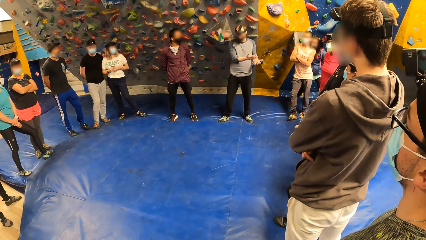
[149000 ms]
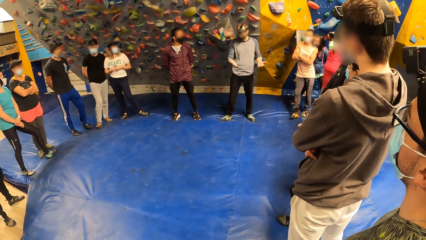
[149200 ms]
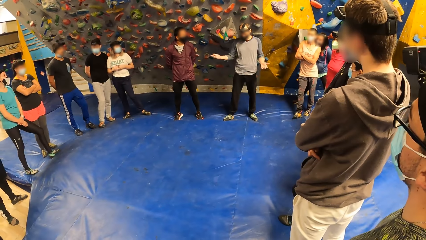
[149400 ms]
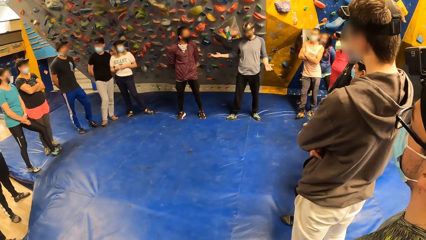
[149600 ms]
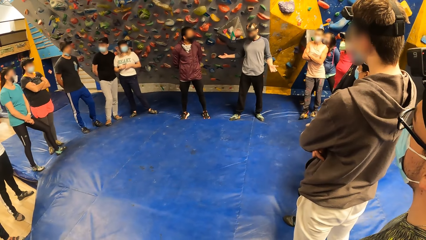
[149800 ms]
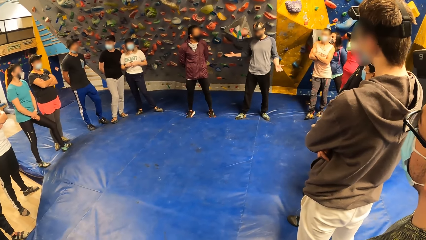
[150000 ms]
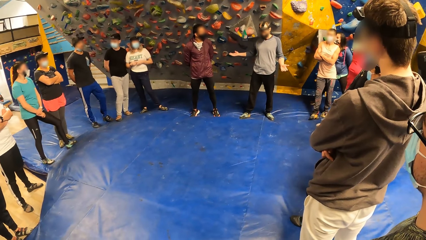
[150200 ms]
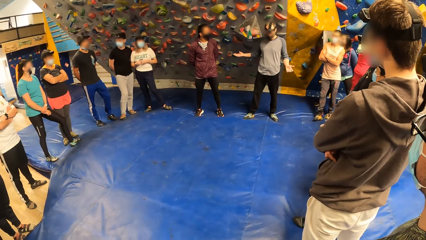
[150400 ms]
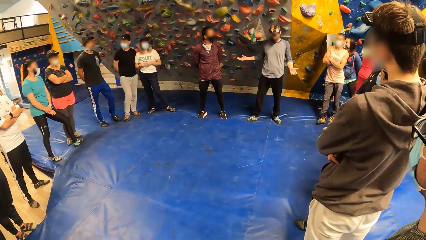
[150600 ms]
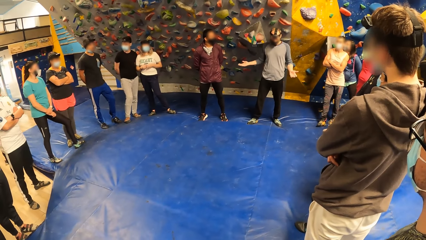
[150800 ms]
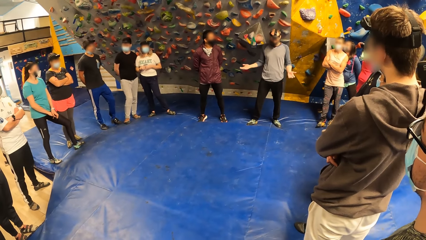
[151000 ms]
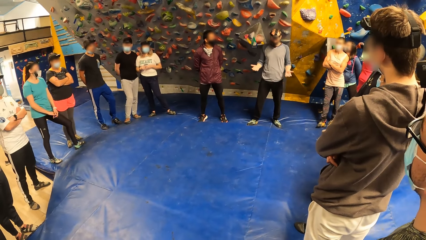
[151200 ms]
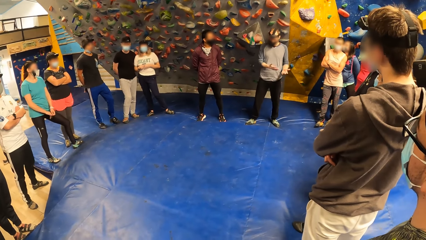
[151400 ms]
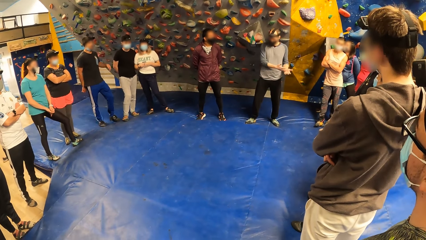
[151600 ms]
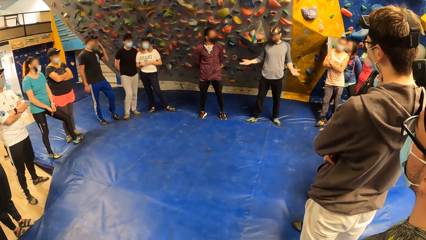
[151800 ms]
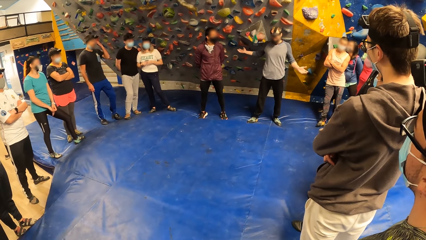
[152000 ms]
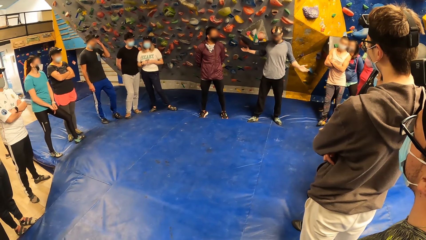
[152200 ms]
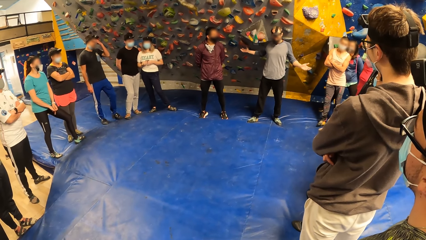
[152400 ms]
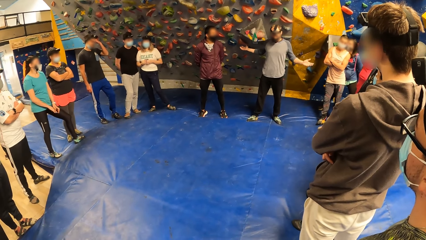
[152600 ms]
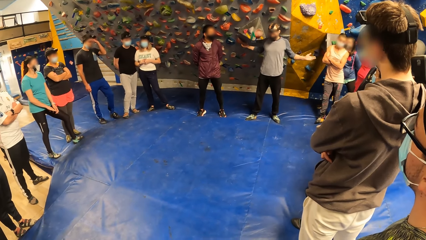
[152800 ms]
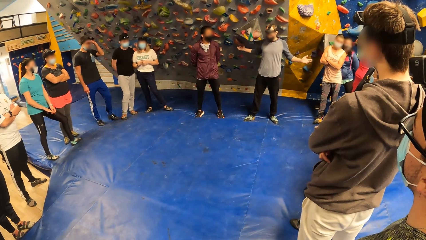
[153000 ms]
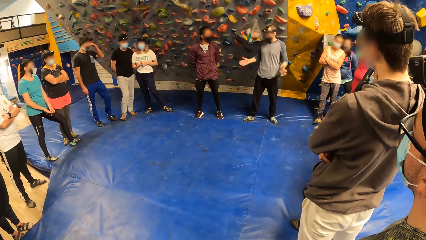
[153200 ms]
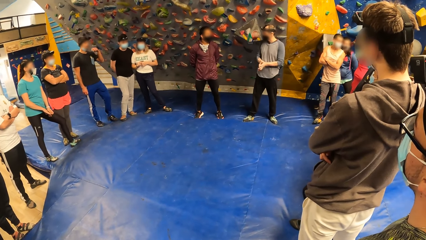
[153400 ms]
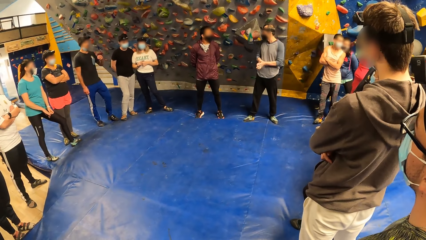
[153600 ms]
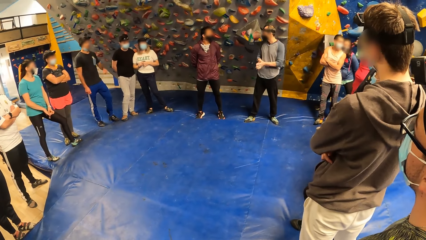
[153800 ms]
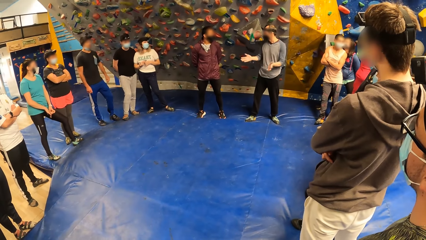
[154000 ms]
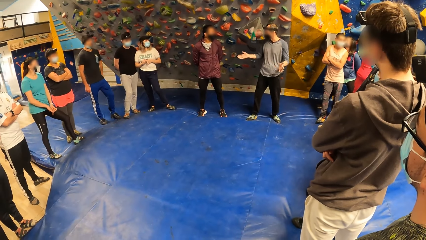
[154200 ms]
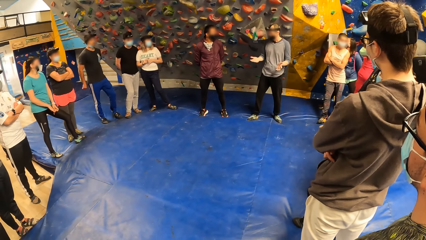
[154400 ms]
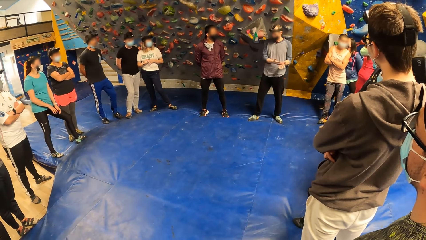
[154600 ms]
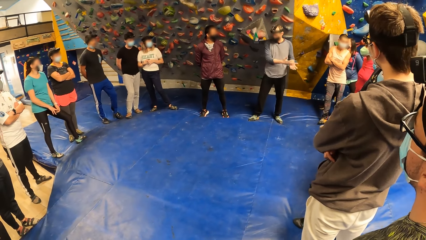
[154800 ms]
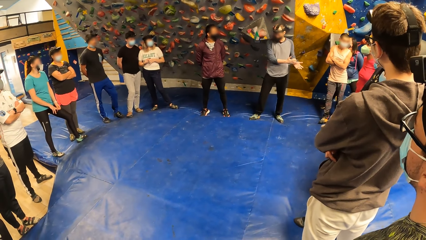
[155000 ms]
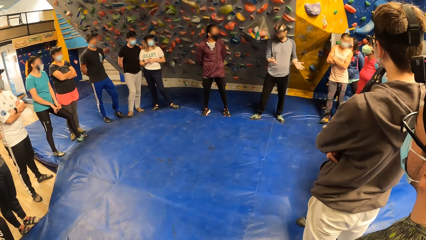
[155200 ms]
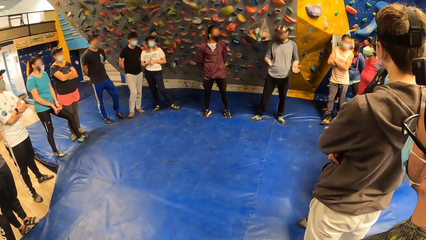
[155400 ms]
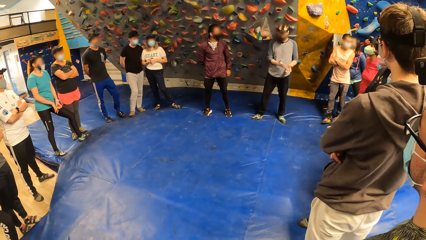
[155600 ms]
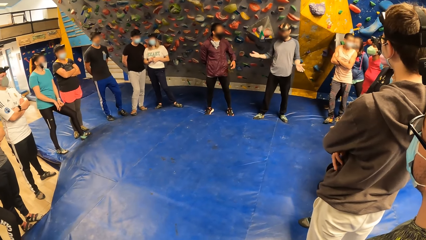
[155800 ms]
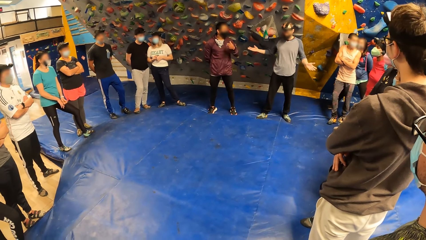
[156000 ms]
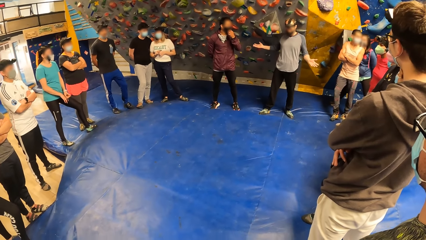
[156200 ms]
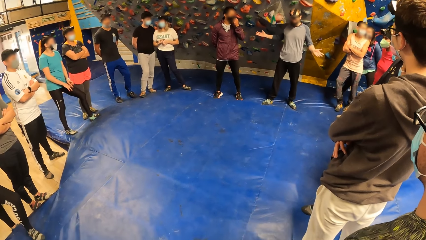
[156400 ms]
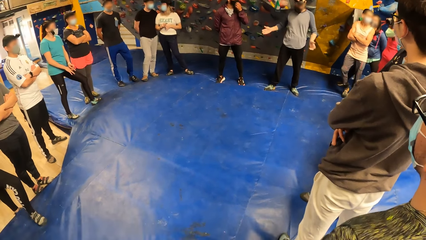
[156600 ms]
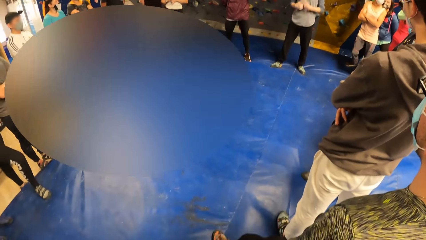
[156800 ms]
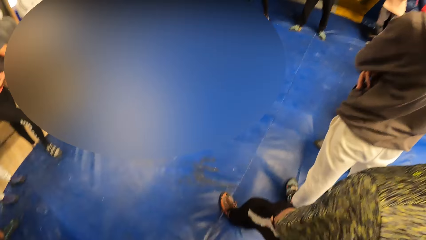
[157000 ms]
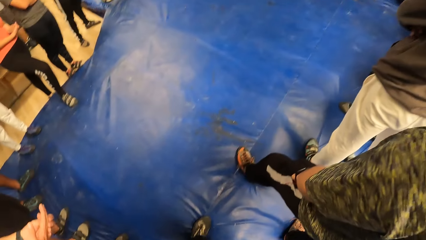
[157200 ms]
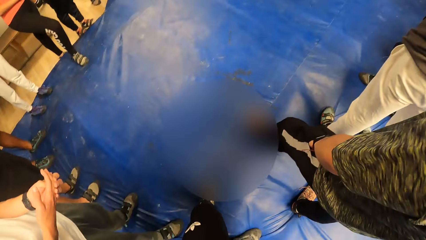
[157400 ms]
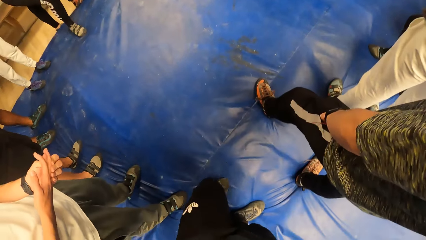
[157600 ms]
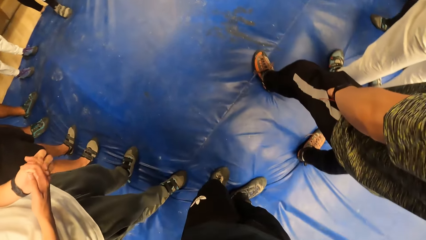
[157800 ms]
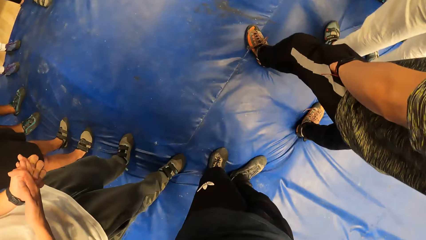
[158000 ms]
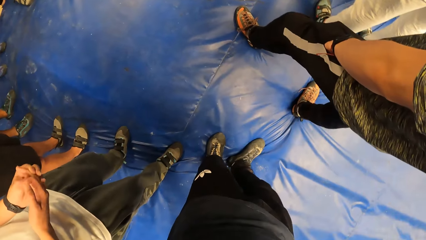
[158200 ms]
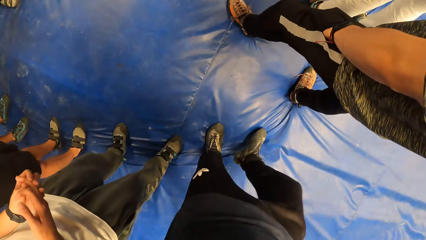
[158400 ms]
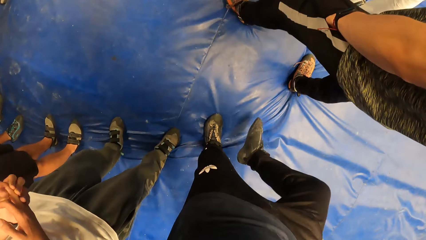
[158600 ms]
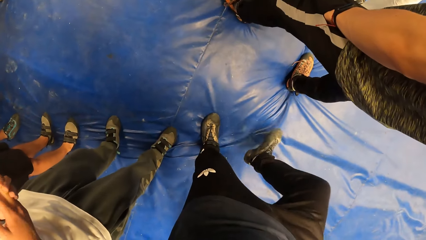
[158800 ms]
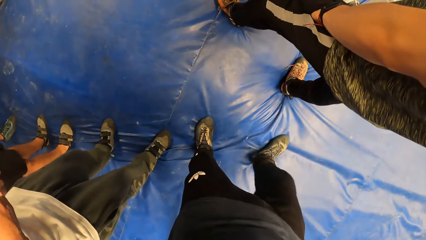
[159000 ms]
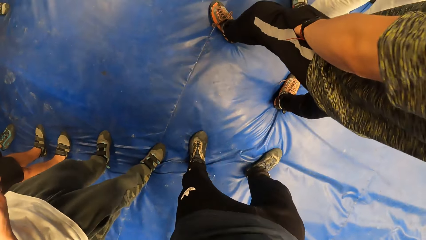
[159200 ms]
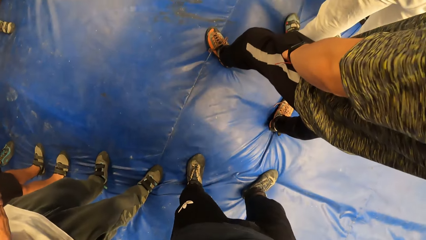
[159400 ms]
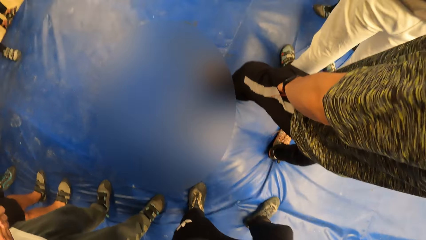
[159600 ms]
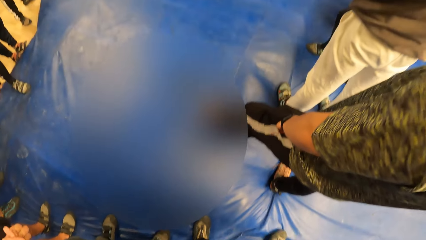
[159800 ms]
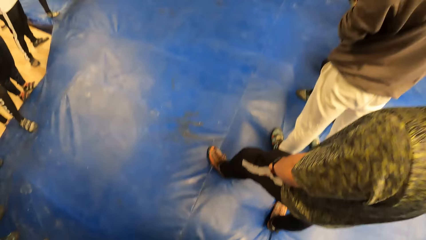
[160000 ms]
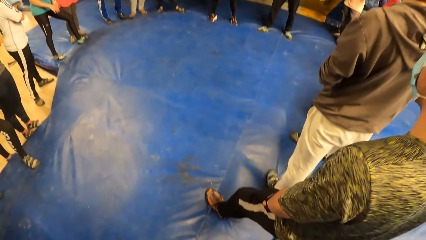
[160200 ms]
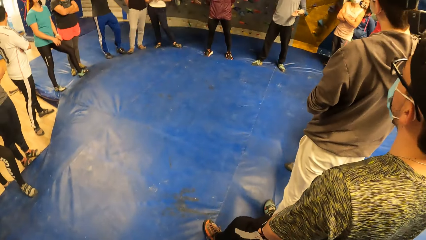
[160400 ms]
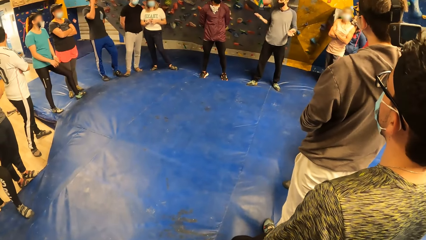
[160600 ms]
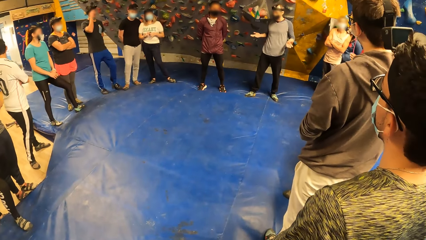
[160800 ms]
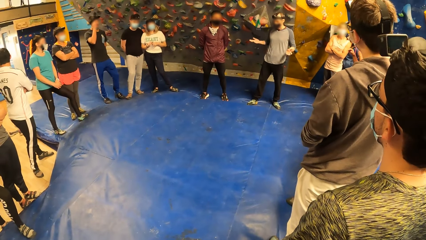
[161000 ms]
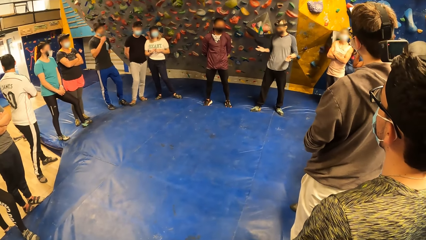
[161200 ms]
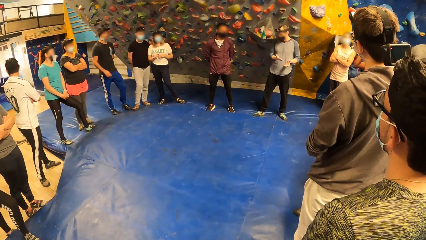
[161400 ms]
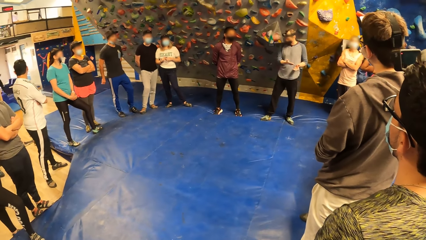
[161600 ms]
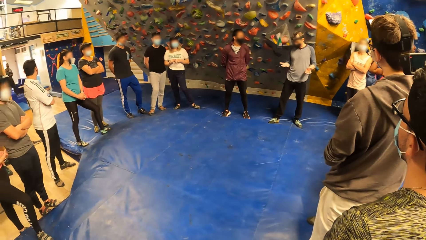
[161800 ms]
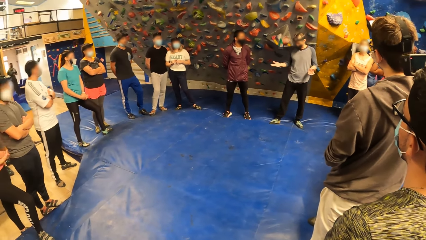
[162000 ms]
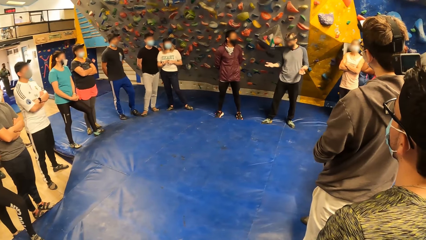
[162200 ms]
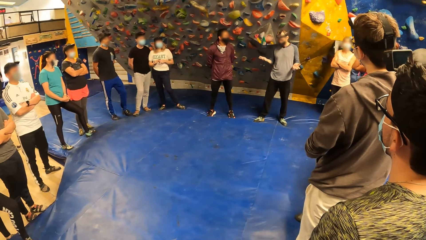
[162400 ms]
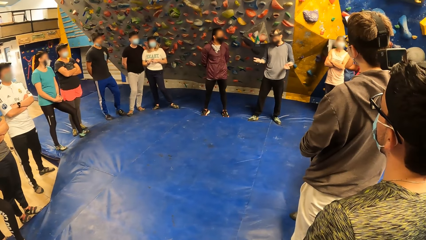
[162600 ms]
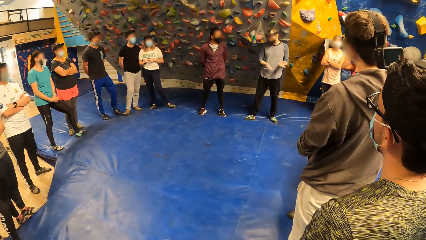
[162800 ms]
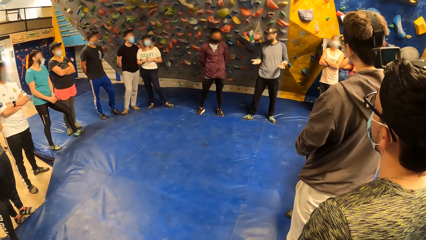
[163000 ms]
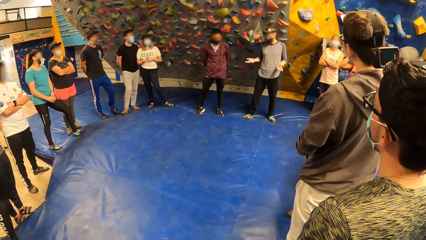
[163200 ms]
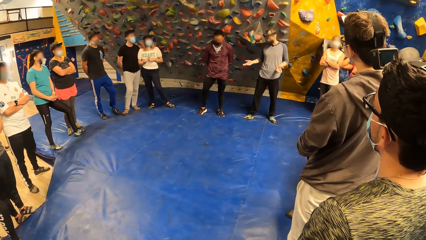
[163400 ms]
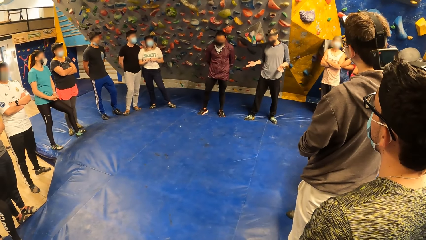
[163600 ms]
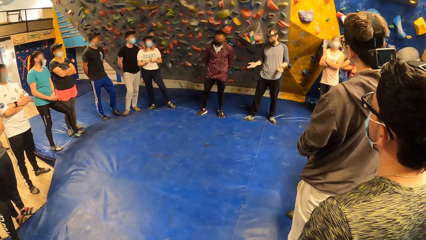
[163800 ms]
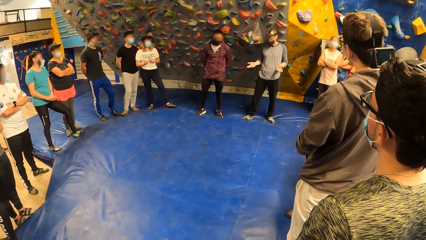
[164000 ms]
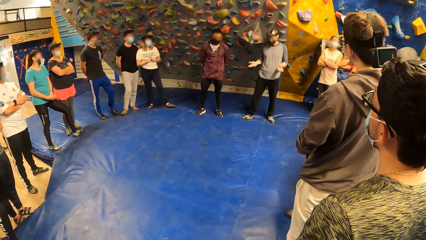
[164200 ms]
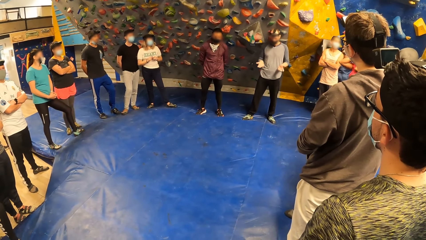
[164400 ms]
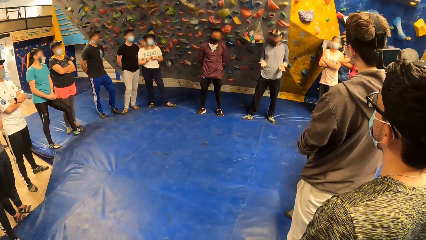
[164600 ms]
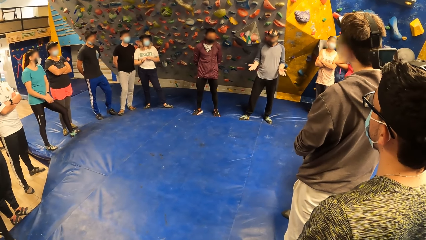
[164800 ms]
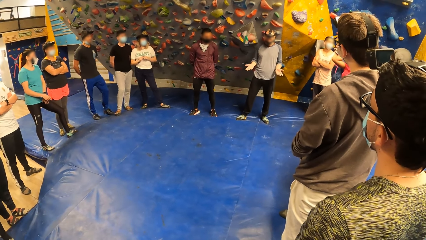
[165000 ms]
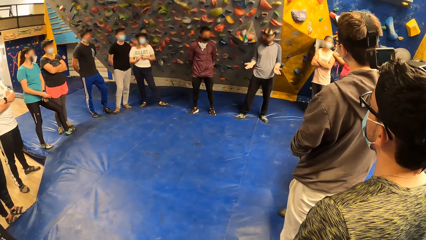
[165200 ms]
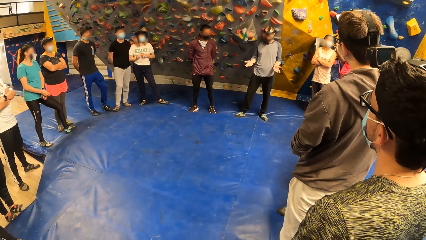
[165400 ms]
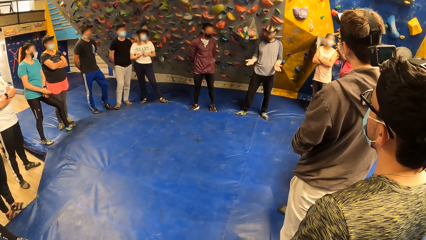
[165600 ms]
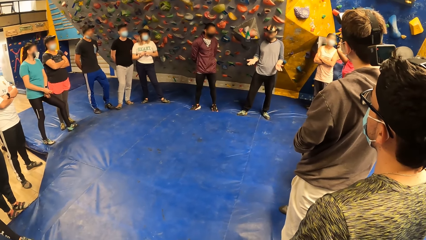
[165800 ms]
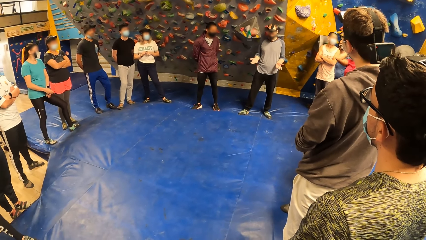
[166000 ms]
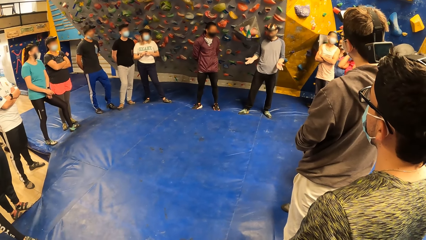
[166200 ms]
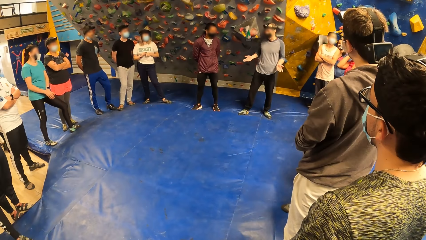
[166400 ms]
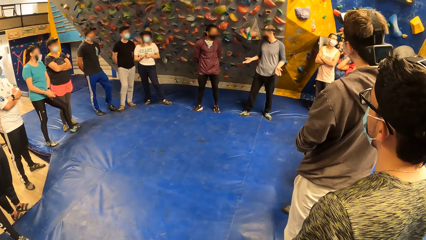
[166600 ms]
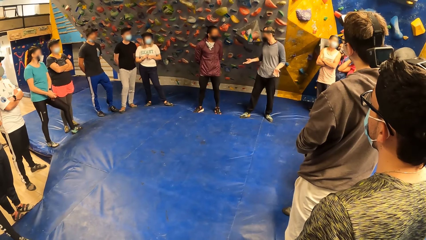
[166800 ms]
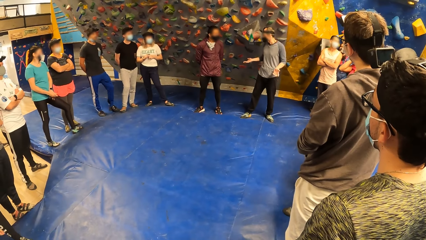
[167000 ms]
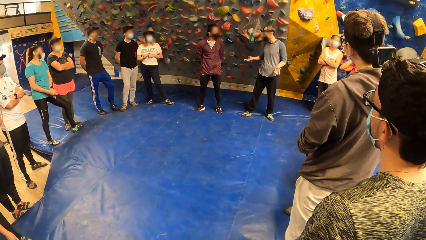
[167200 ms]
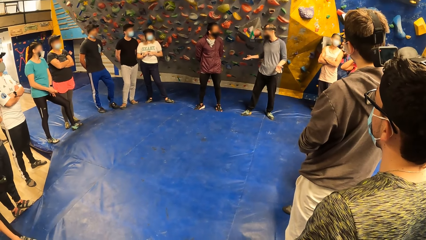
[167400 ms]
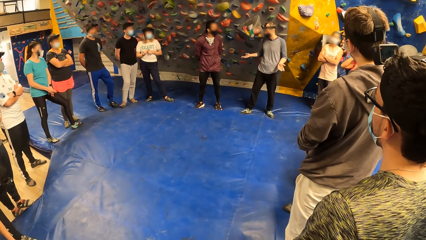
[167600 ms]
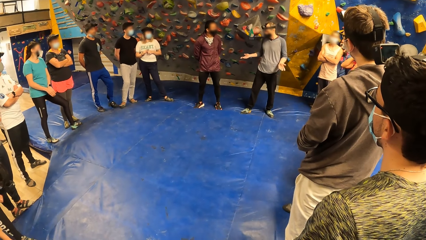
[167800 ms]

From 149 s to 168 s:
The camera wearer looks around the house. A man converses with the team. The camera wearer looks at the floor. He exercises his legs. He looks at his shoes. The man converses with the team.
